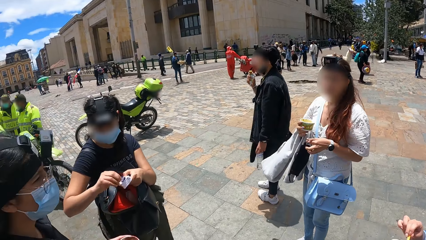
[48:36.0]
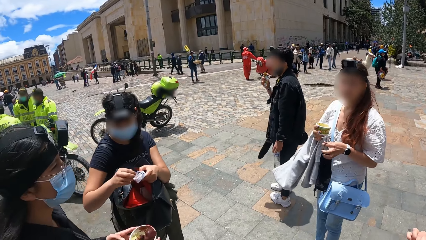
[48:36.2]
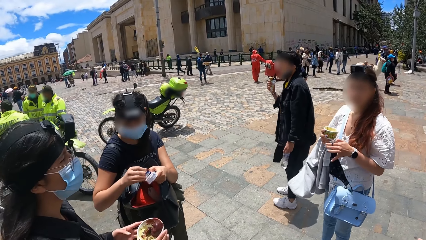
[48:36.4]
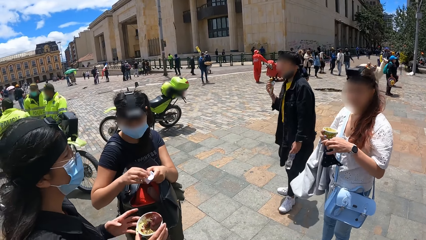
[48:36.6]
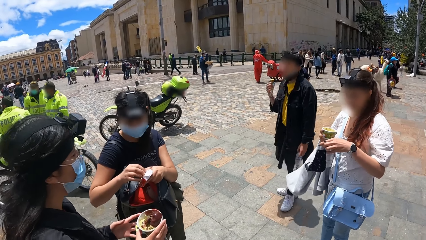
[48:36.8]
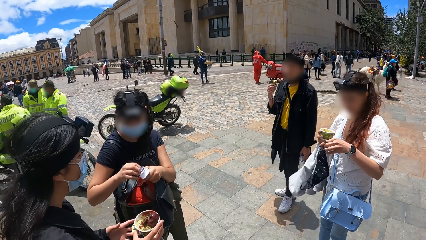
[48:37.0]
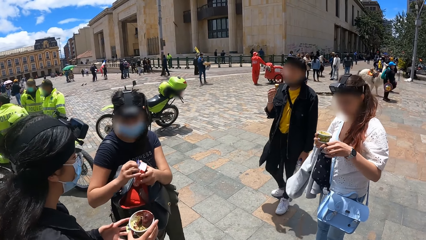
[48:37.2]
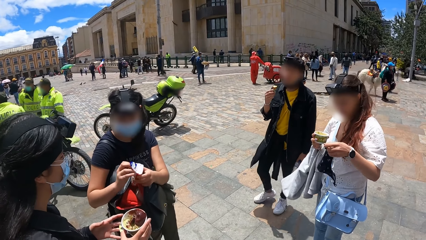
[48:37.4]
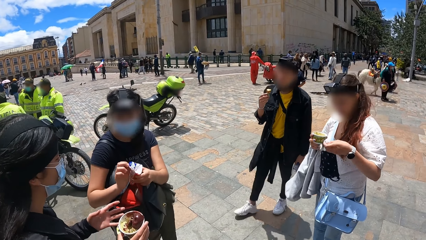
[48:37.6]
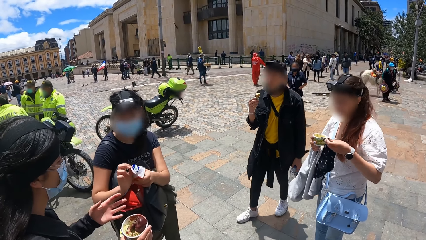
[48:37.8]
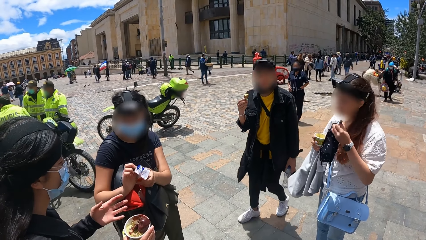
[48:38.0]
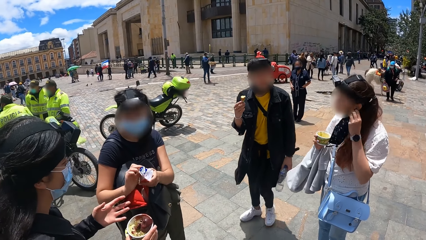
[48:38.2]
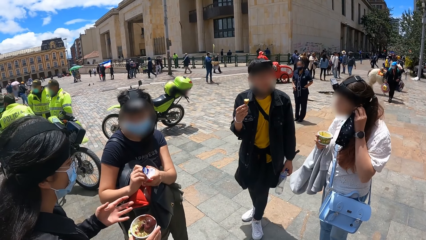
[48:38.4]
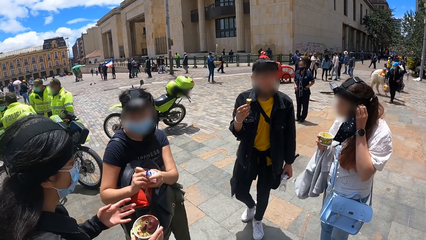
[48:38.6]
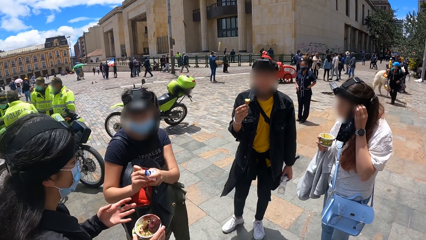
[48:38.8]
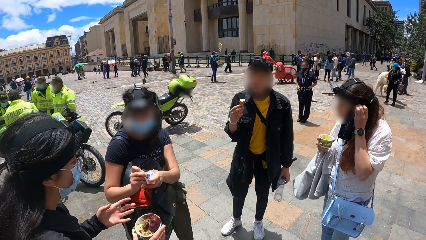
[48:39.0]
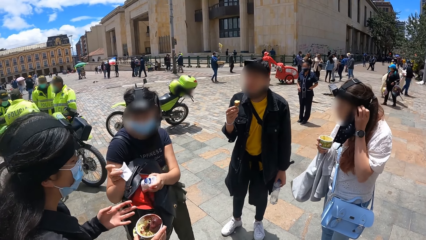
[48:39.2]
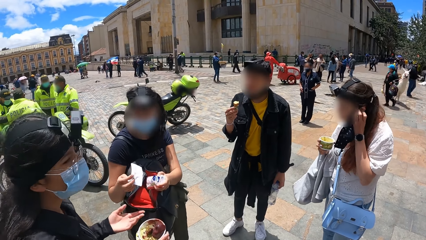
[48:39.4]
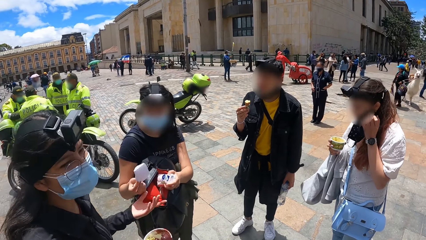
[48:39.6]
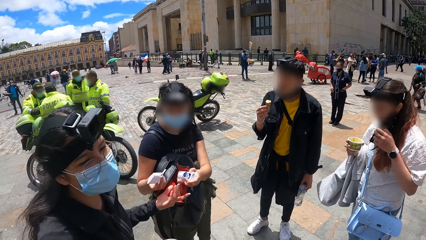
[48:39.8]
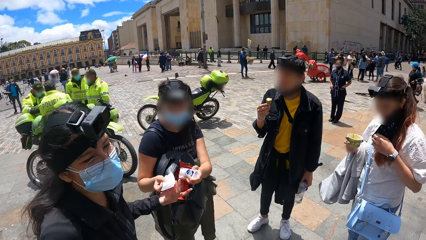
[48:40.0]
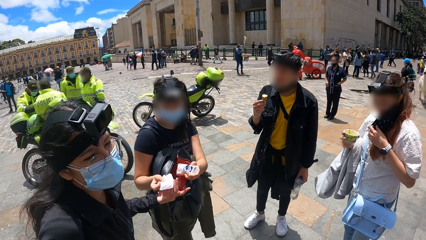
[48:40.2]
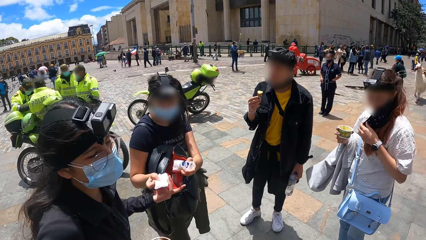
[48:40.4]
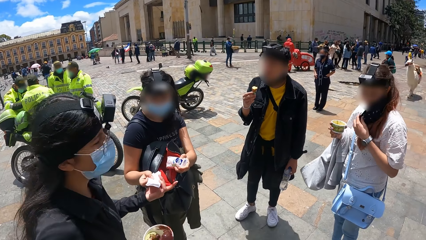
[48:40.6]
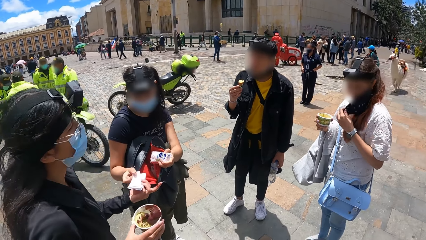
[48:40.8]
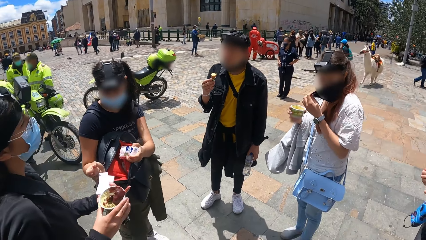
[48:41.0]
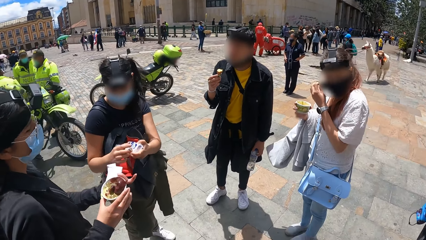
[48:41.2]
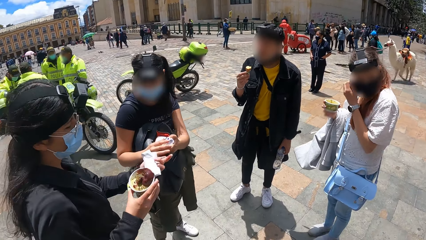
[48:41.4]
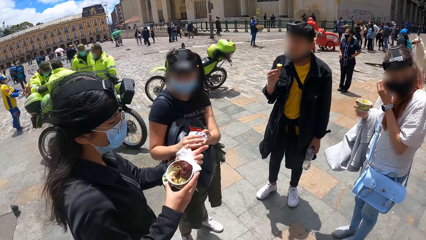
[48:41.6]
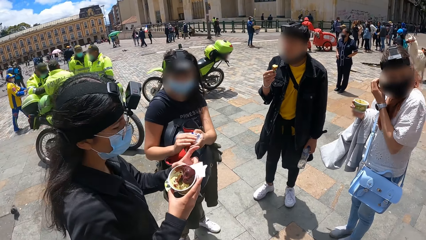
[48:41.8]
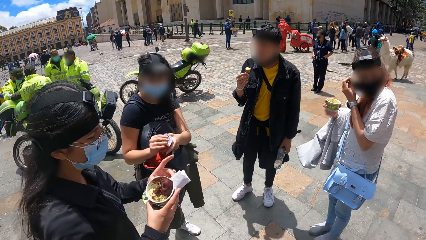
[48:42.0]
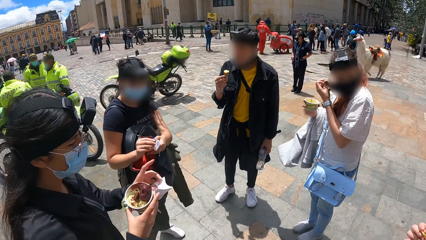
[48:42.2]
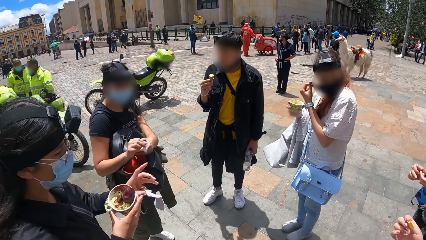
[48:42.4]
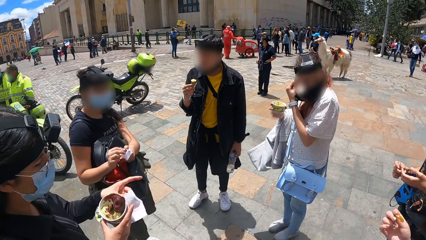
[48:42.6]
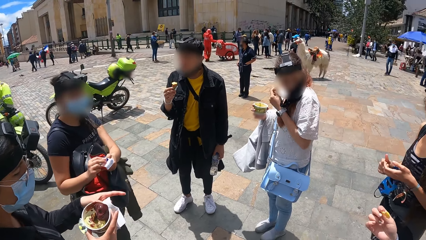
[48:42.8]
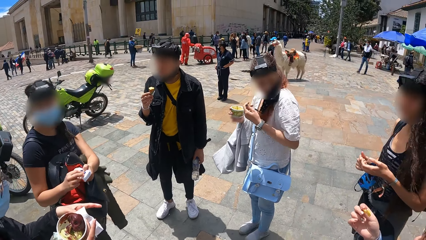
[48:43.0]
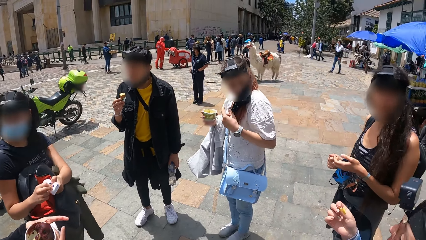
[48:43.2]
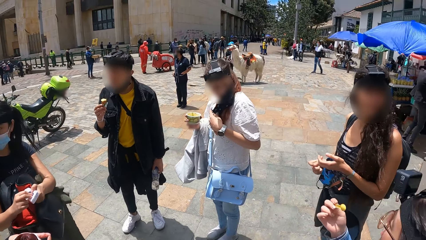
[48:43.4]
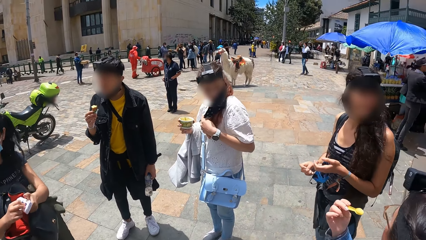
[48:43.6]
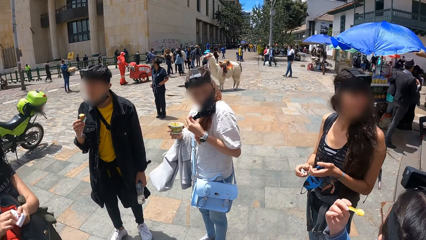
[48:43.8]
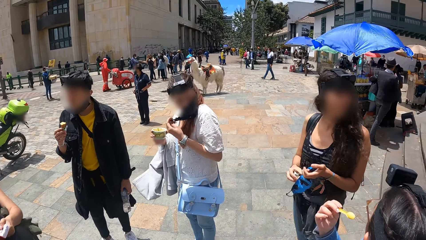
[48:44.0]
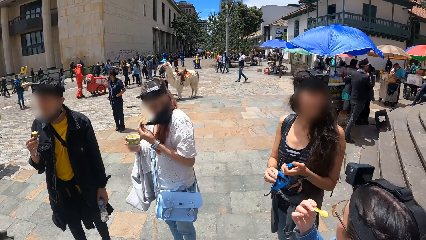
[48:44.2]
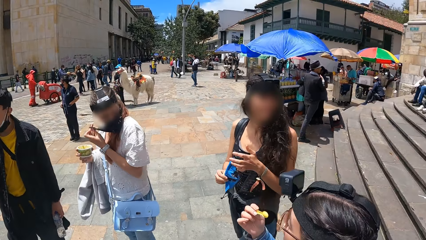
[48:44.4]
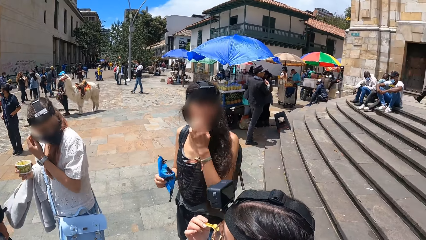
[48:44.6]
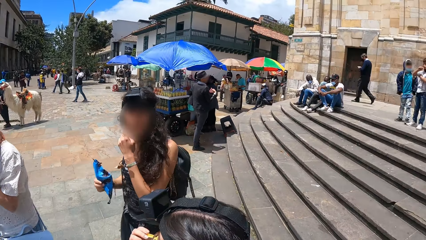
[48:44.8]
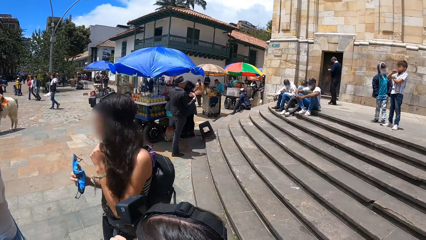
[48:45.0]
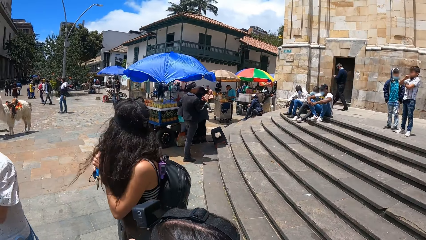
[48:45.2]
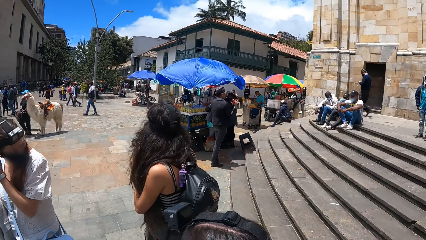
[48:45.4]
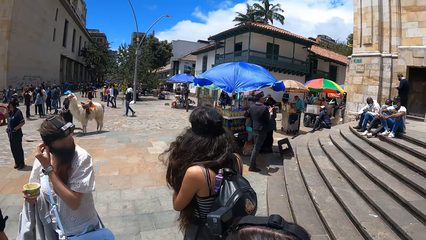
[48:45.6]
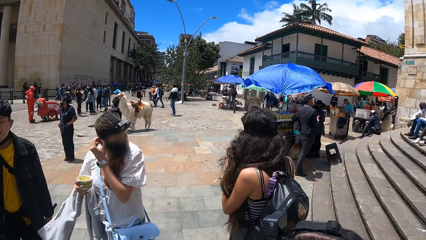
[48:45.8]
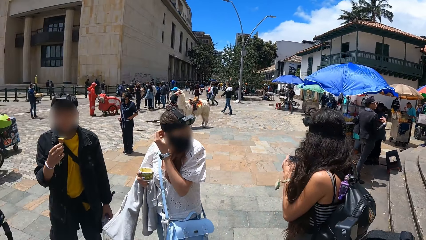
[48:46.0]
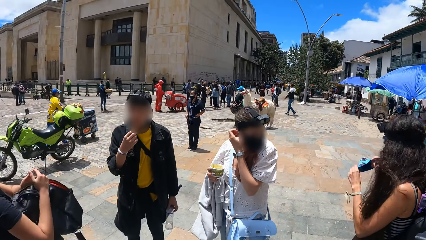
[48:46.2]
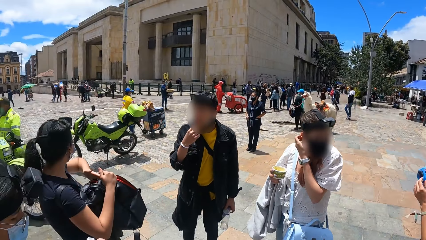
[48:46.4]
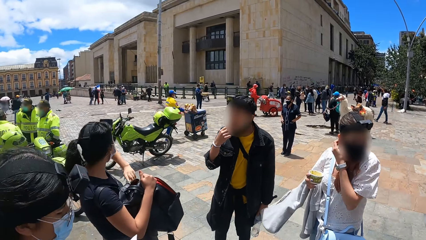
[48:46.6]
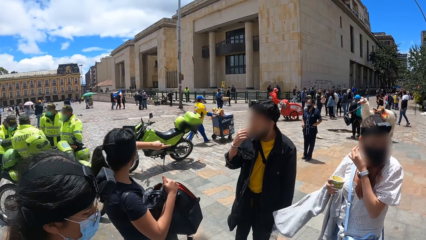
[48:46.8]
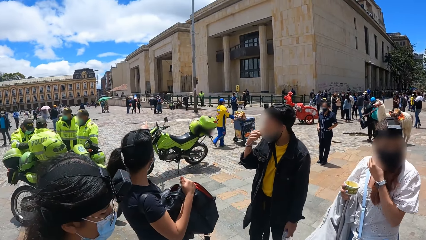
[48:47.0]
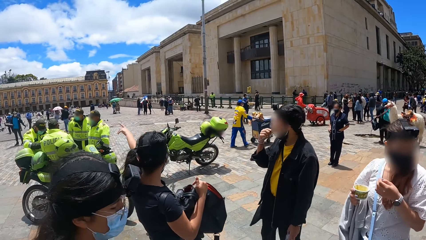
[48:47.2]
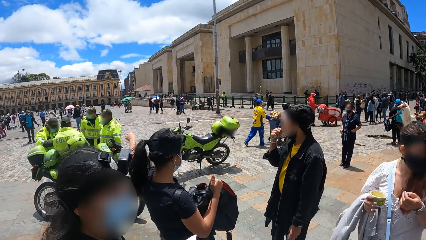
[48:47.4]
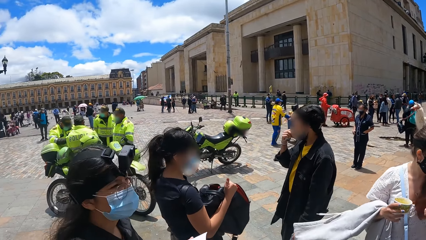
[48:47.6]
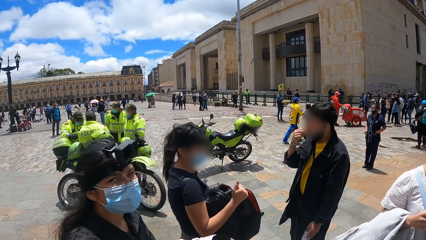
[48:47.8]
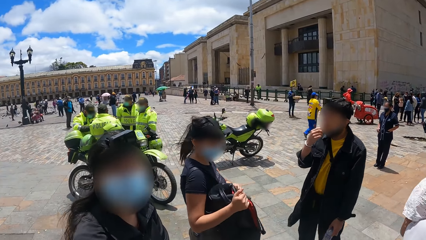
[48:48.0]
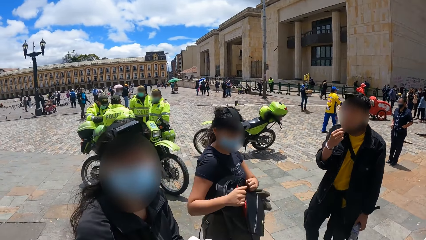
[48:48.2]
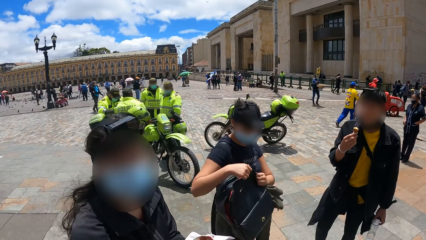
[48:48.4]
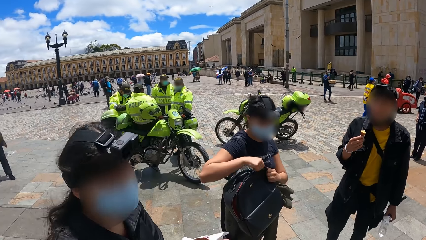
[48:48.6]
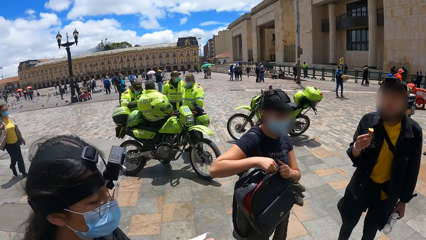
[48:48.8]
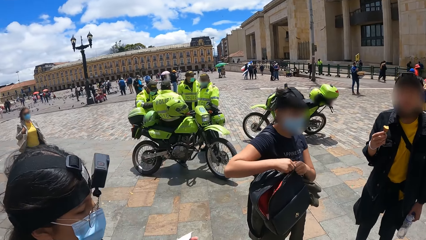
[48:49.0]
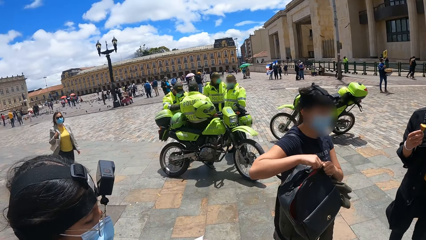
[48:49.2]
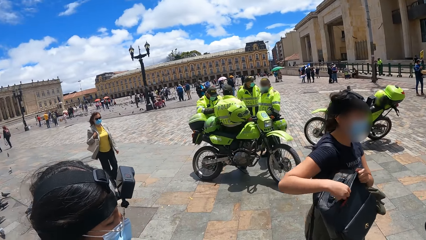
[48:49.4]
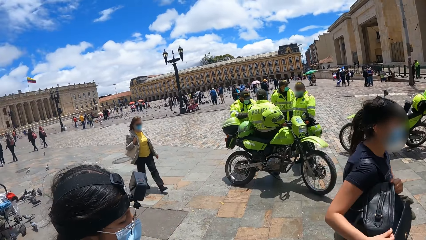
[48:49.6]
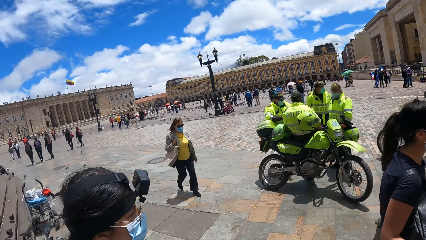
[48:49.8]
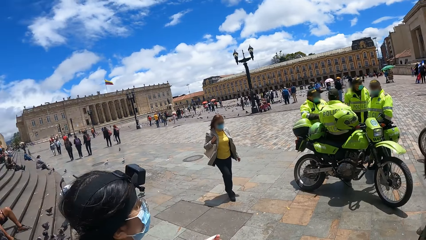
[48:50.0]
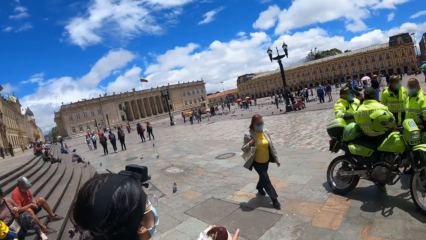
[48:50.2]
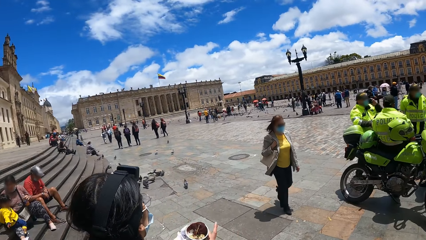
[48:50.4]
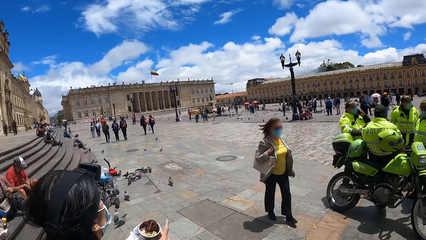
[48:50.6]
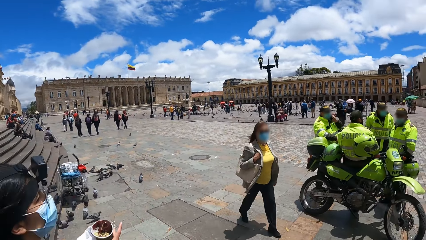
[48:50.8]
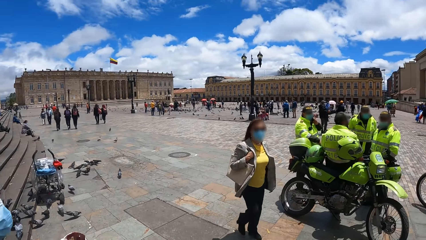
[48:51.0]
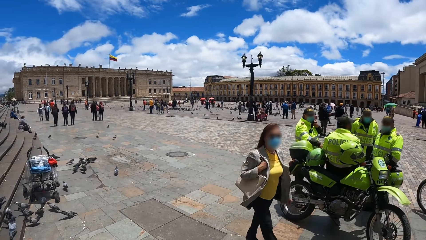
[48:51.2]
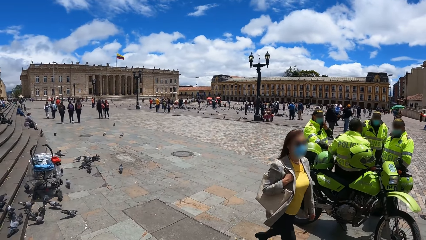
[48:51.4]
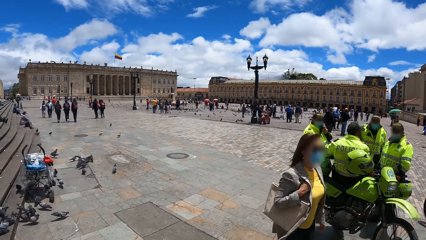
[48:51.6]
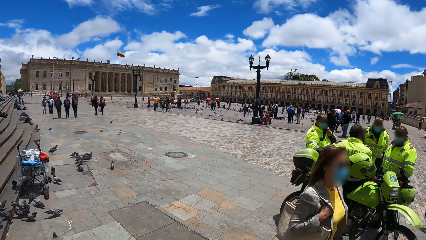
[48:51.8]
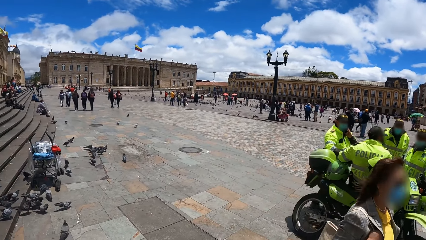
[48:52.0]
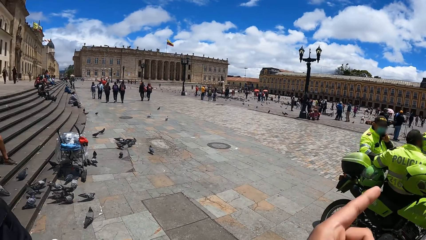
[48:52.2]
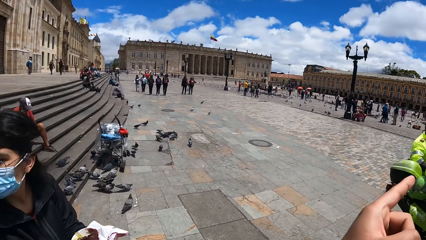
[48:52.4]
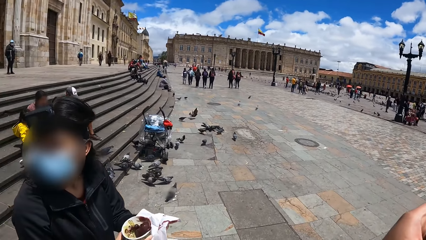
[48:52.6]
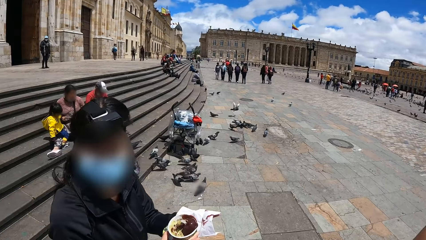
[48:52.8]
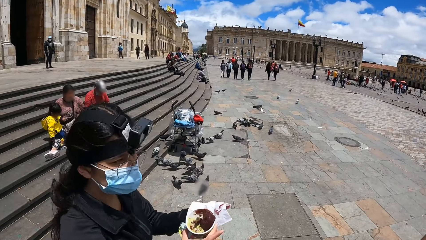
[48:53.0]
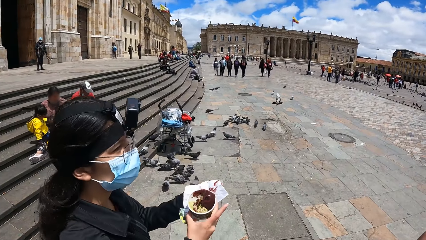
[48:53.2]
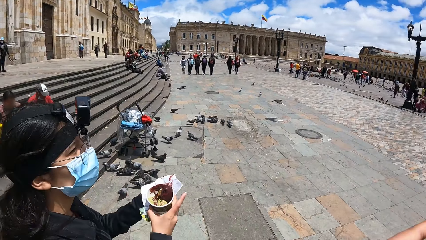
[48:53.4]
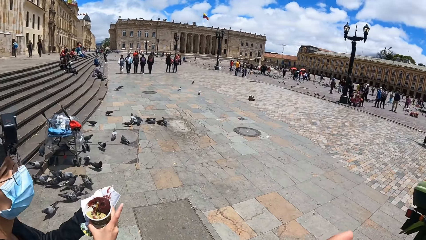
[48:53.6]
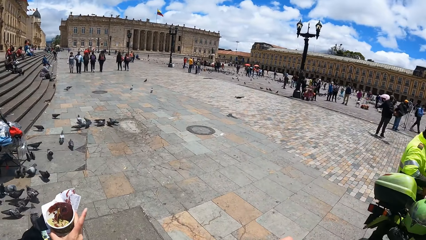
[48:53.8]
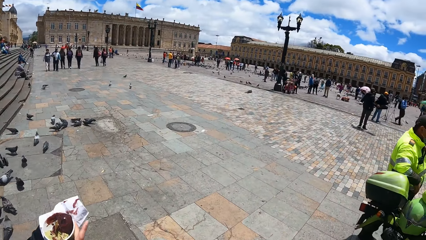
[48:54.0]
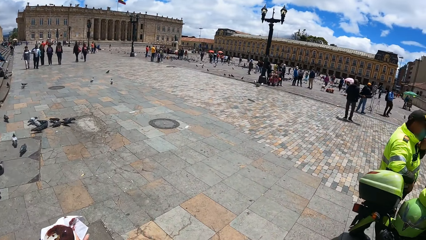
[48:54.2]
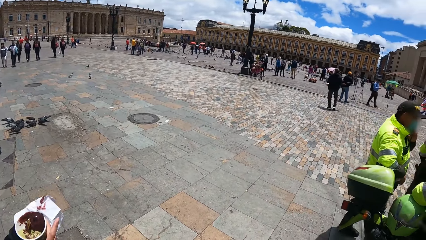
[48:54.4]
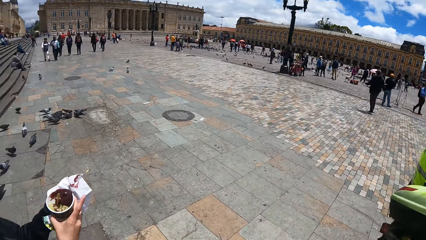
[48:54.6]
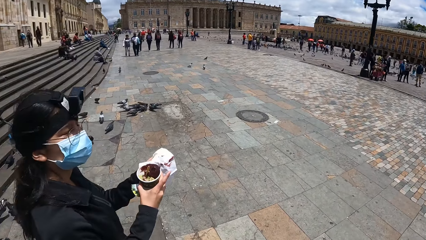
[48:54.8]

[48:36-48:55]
A woman opens the pack of serviettes. The camera wearer looks left. The woman removes a serviette from the pack and passes the serviette to another woman. The other woman holds the serviette with her left hand and unfolds the serviette. The camera wearer looks forward, looks at the friends, looks right, looks forward, and looks left. The first woman points to the left. The camera wearer converses with a third woman and turns left. The first woman closes the backpack zip. The camera wearer walks forward, looks around the open place, converses, and points forward.
